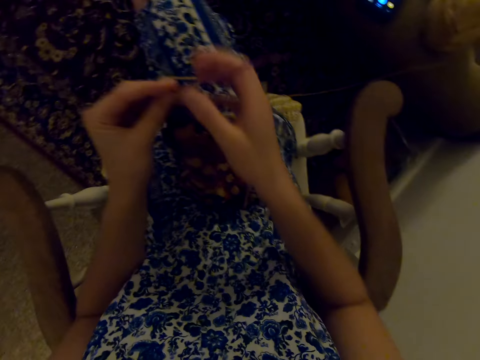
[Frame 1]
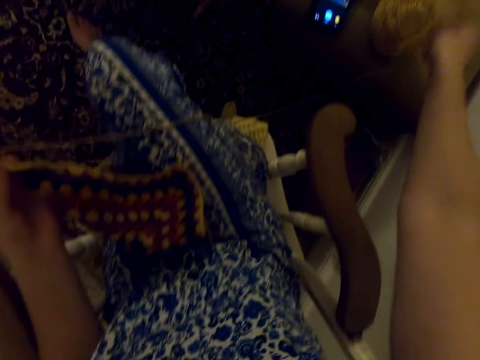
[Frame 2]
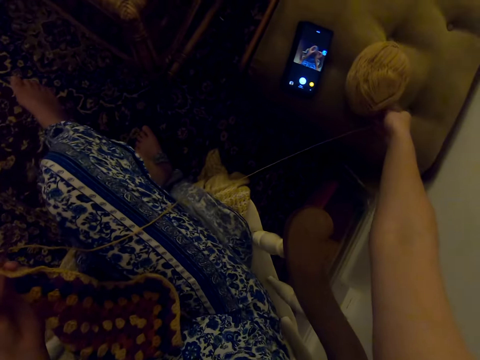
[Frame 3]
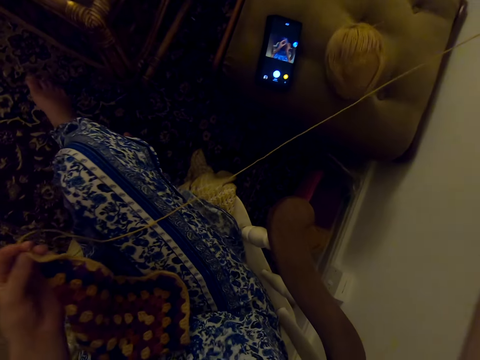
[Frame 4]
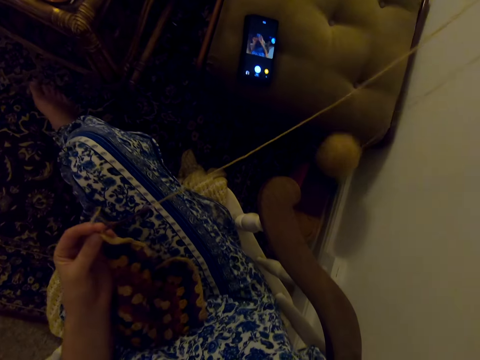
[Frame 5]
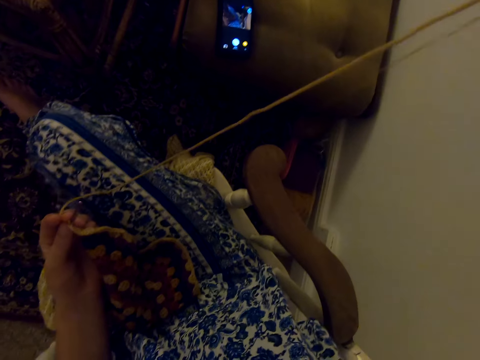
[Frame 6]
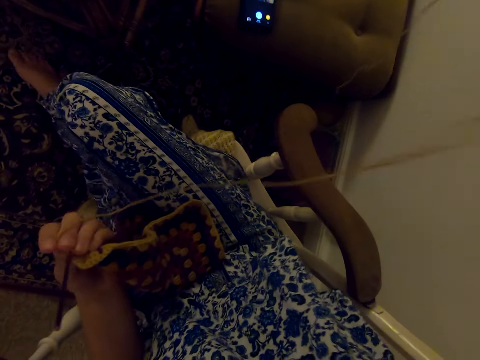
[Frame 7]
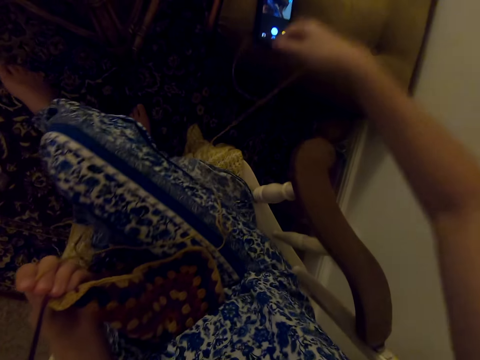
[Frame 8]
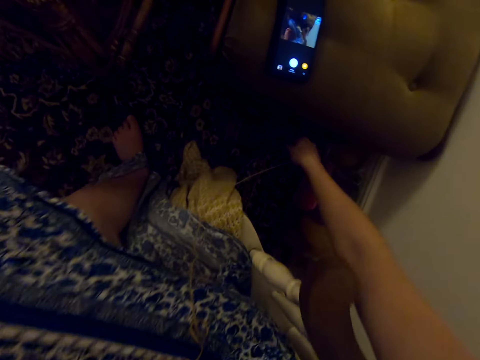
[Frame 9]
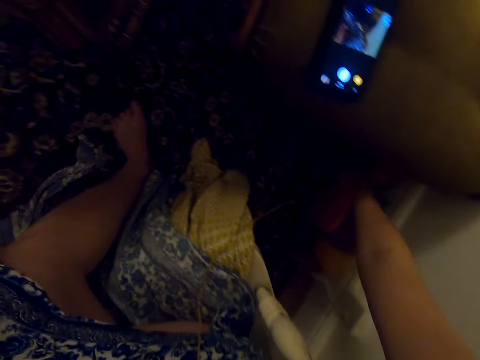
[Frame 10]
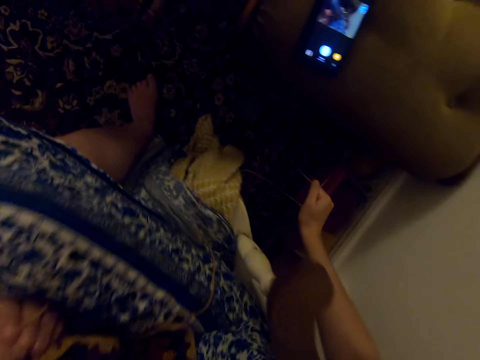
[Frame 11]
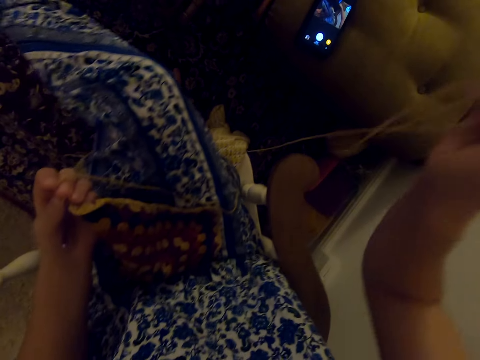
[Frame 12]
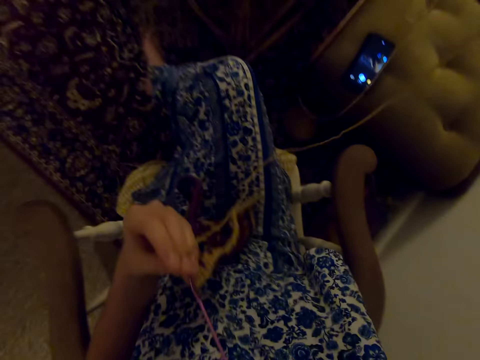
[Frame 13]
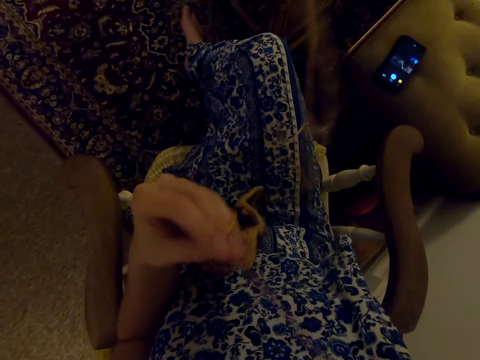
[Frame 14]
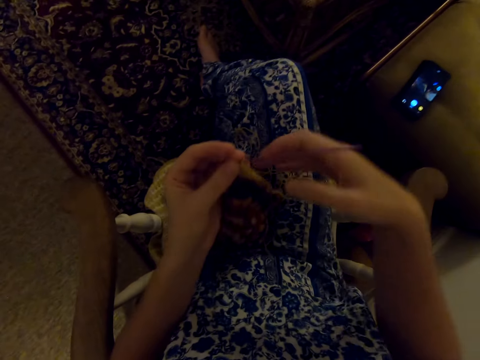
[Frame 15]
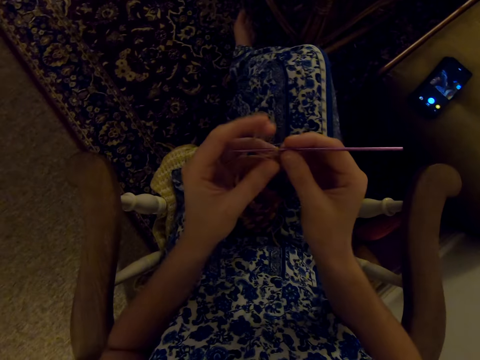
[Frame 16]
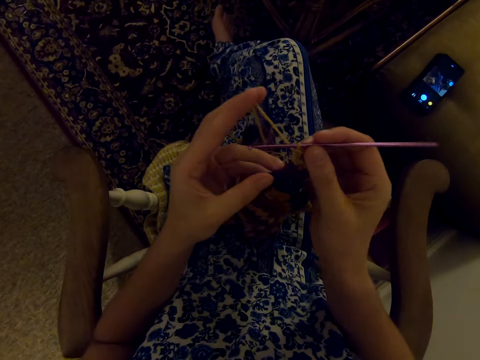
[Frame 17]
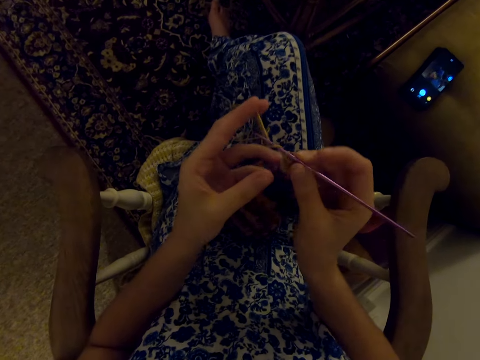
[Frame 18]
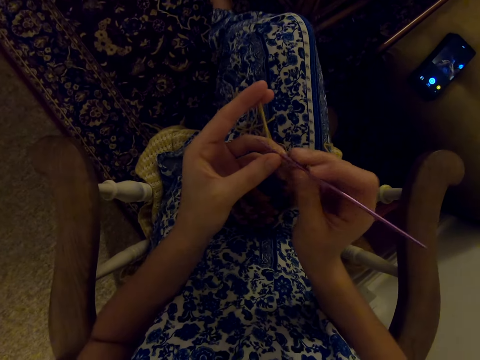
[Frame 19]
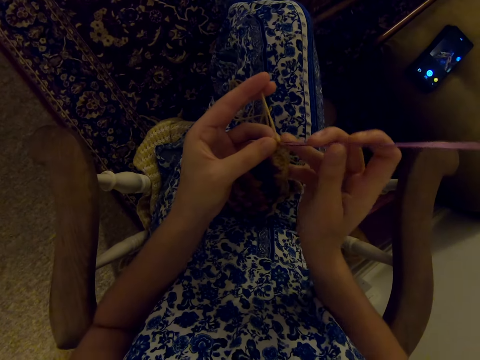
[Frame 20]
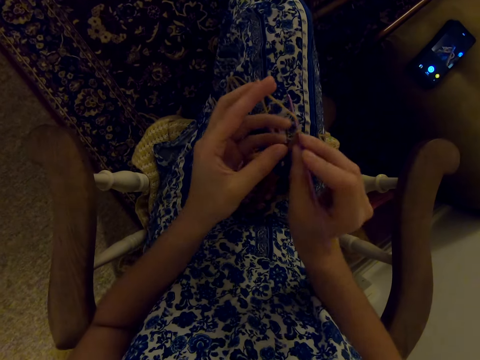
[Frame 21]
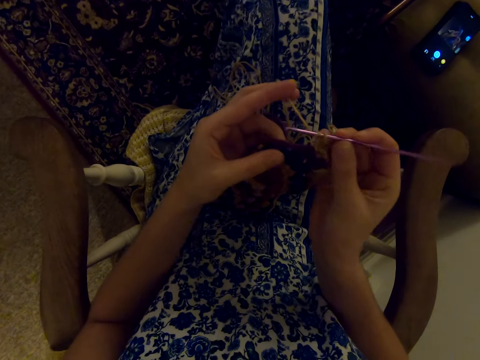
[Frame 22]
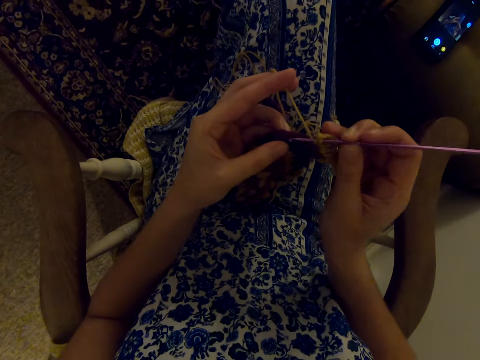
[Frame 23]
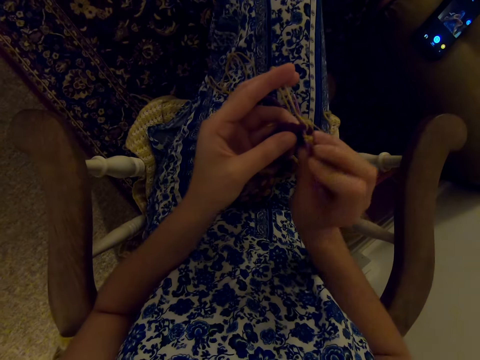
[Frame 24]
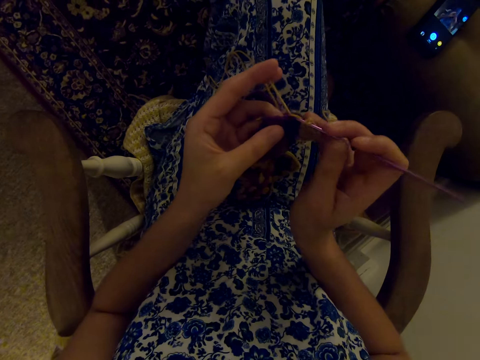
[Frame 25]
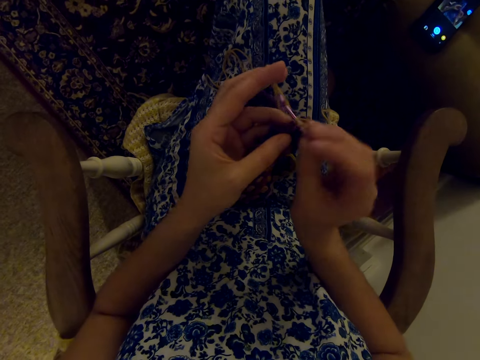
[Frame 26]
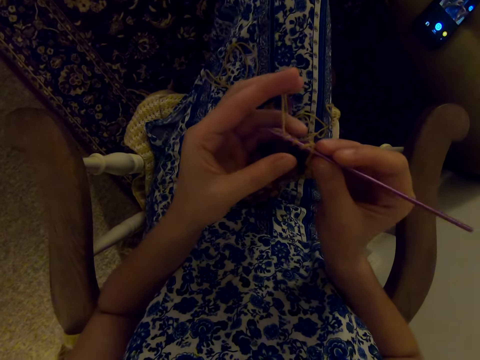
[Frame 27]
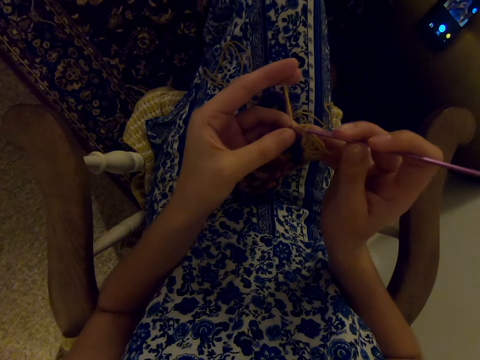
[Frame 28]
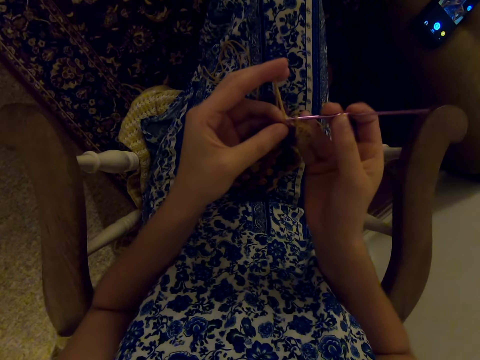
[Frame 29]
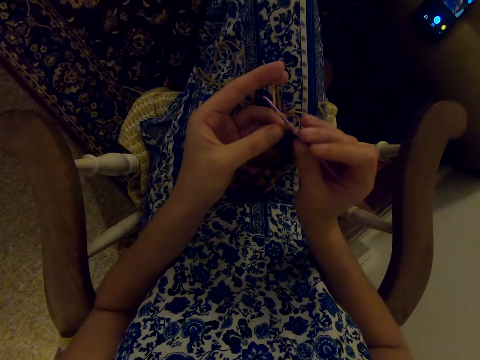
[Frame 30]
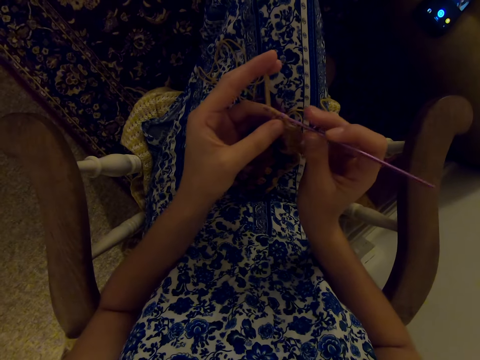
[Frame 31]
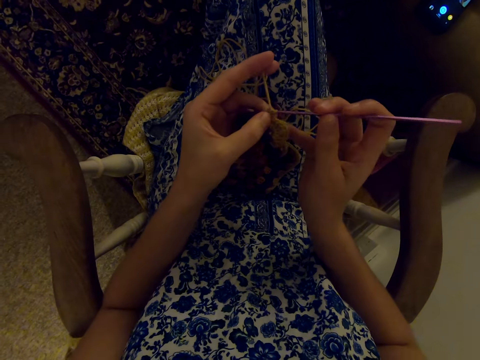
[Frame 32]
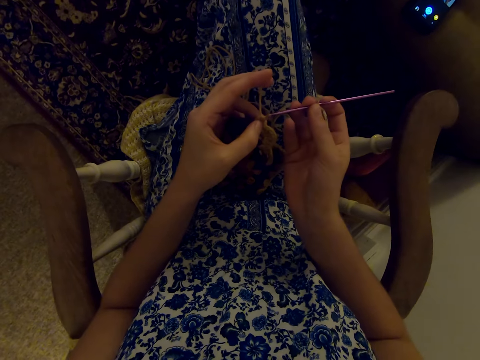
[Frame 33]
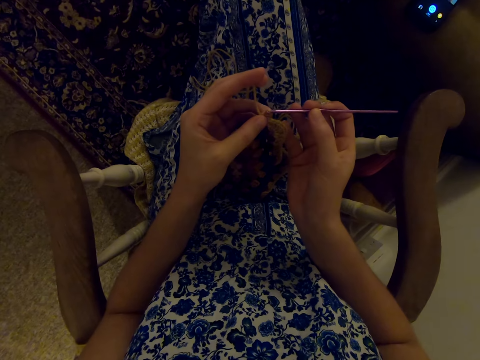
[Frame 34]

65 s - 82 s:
The camera wearer removes thread from the thread ball. She stretches a string. She puts the thread on her lap. She holds the knitting needle. She moves her right leg. She knits the cloth with the knitting needle.

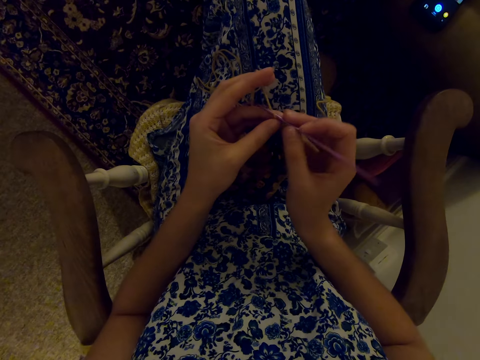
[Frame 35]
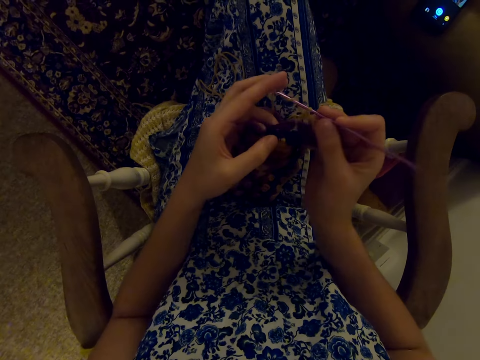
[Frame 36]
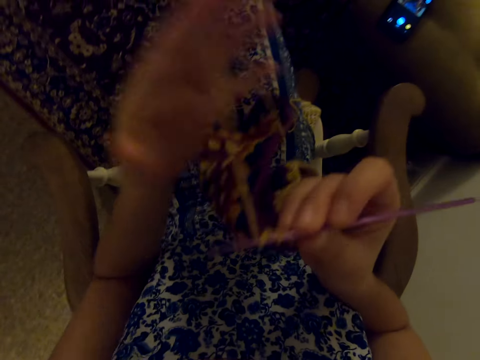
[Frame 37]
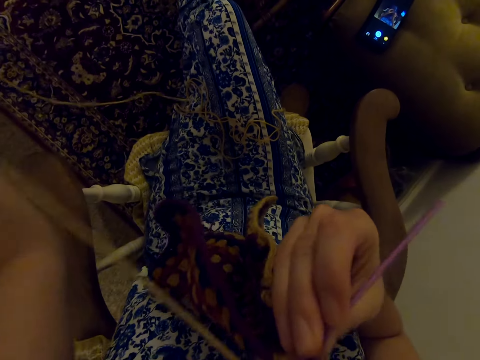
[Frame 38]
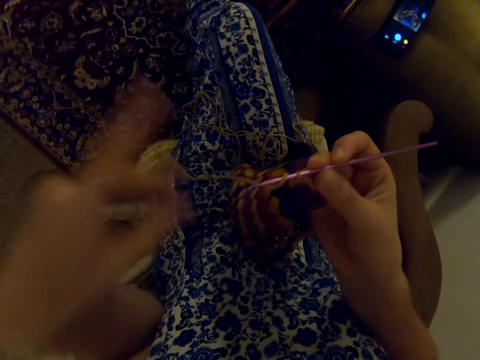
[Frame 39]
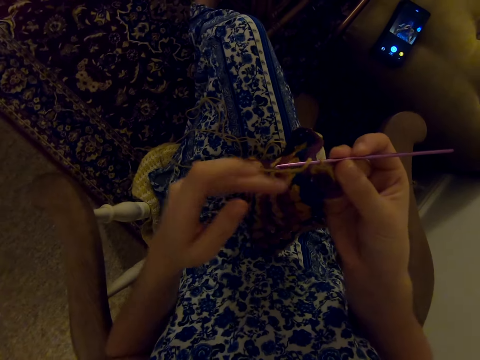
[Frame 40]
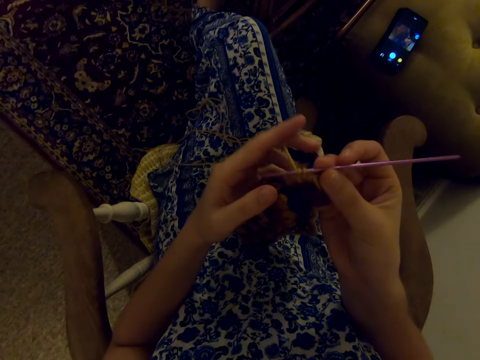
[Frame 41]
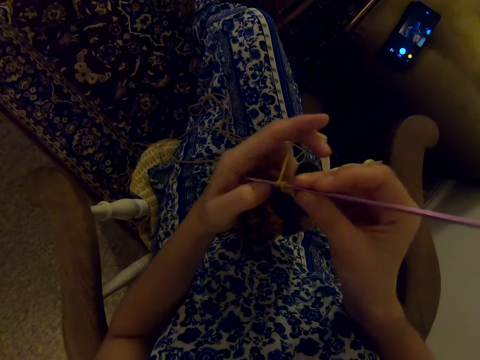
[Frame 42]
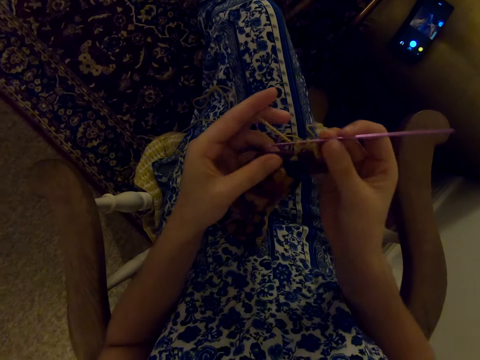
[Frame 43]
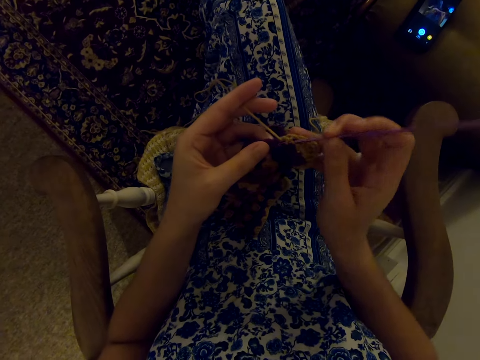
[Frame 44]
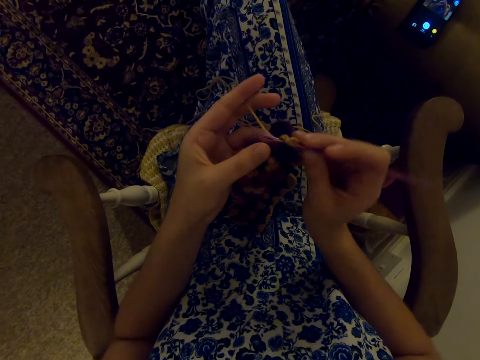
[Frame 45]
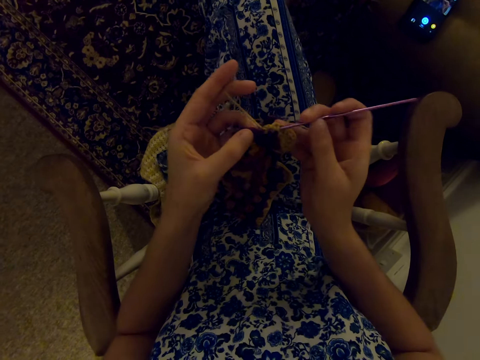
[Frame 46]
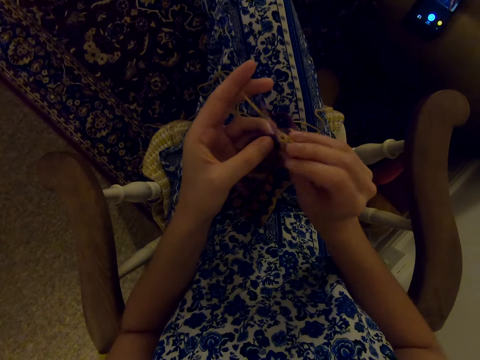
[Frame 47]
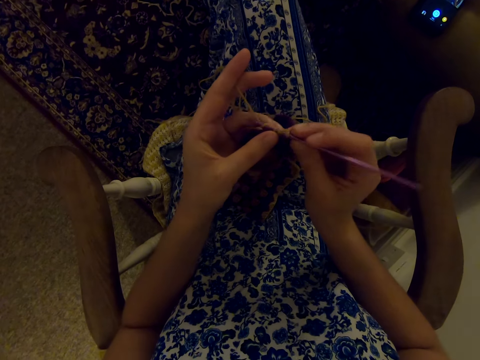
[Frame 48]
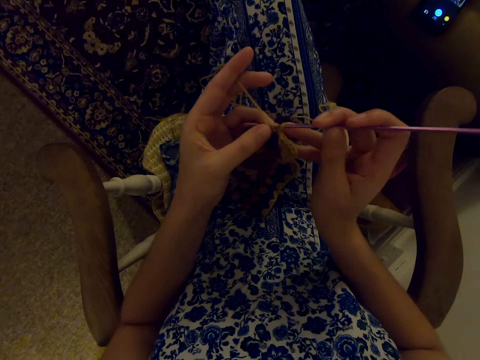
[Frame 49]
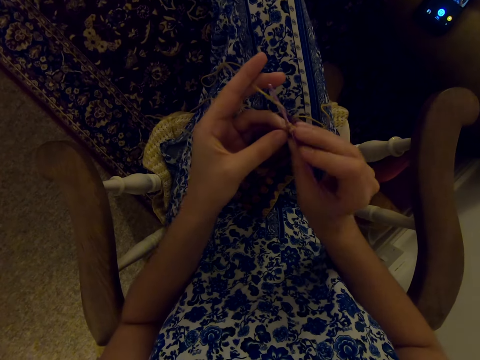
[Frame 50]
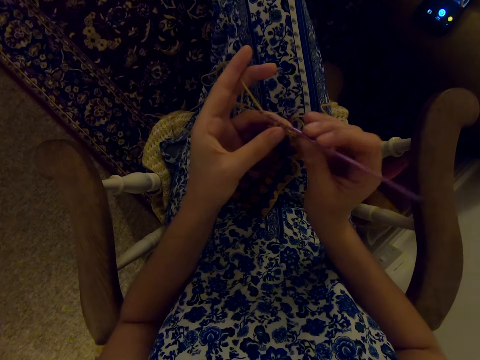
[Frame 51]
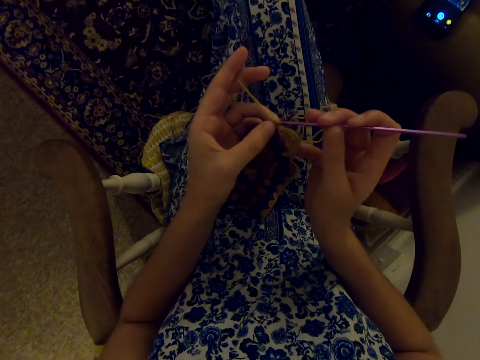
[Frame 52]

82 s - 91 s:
The camera wearer stretches a string. She moves the thread downwards. She holds the string on her fingers. She knits the cloth with a knitting needle.
